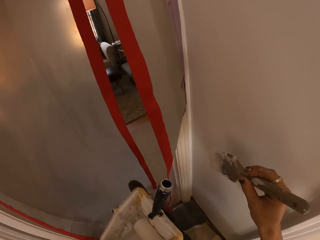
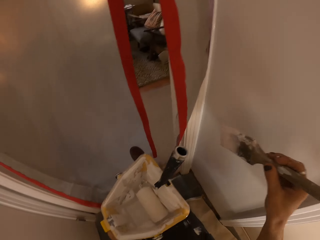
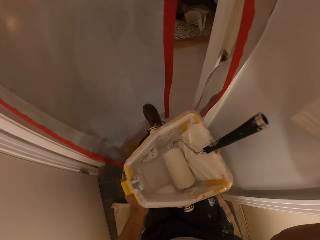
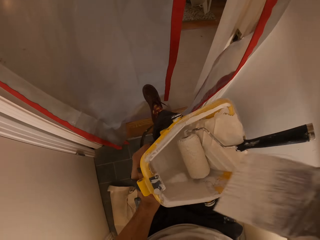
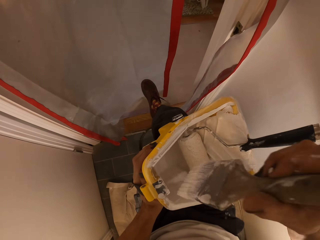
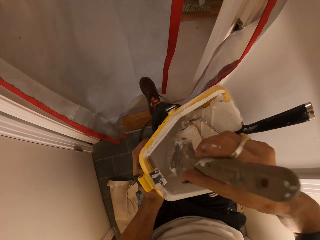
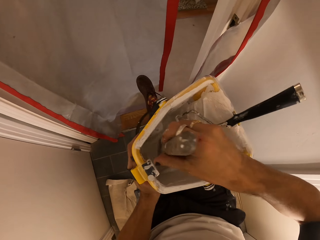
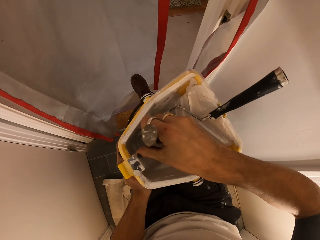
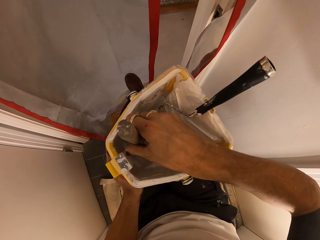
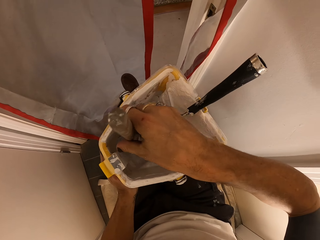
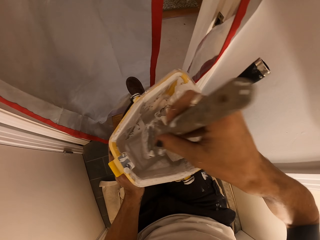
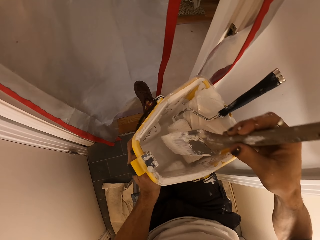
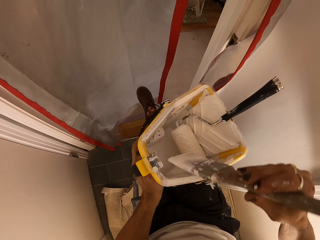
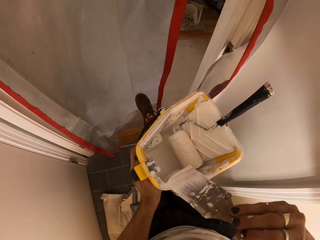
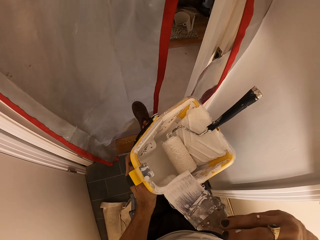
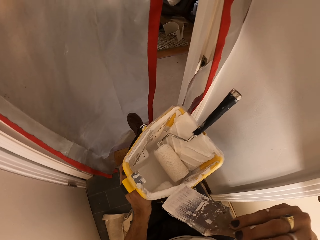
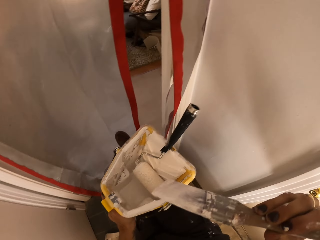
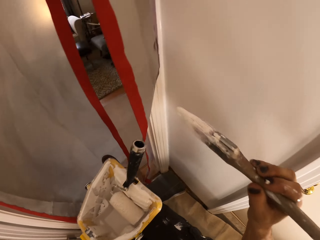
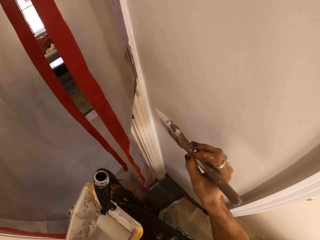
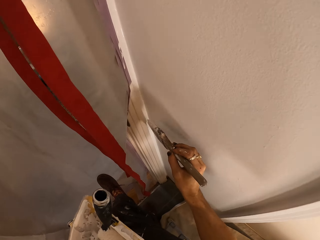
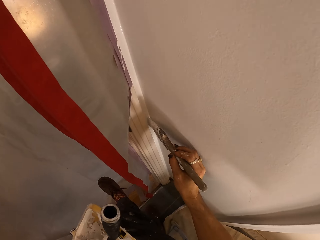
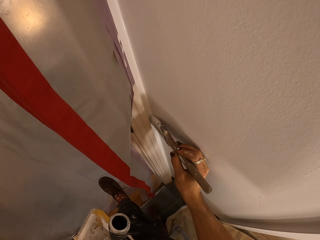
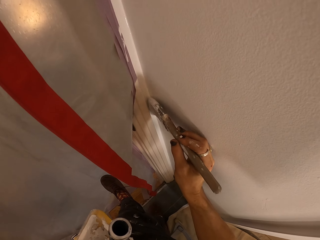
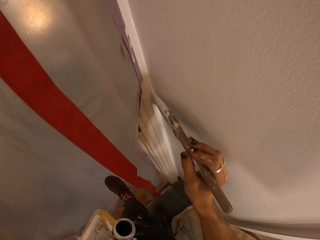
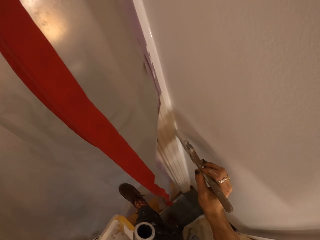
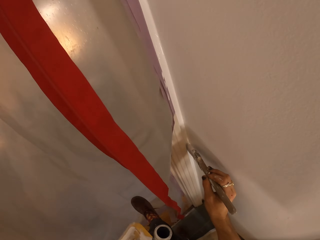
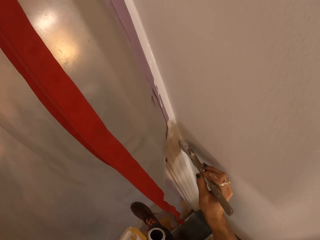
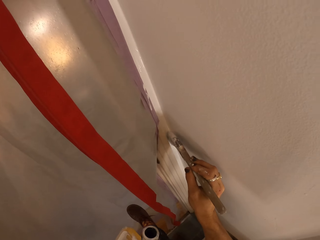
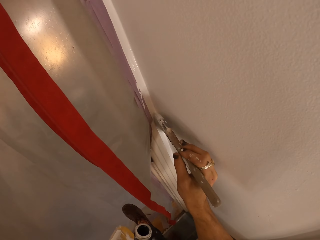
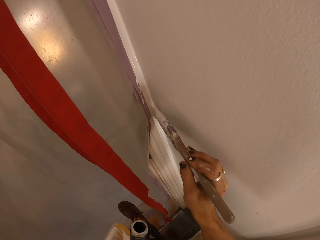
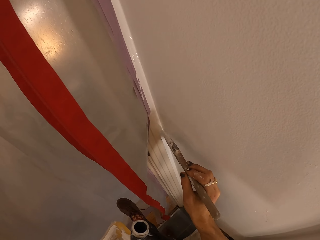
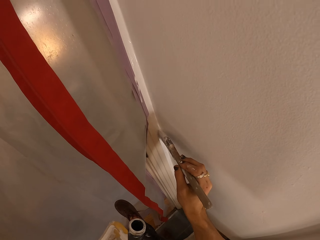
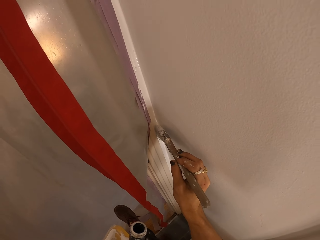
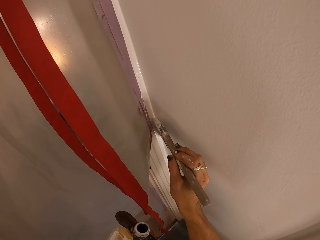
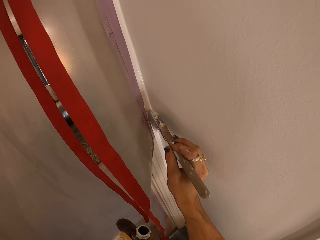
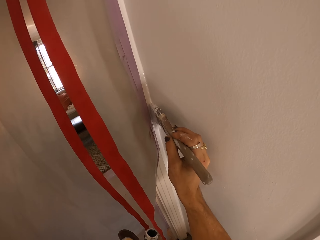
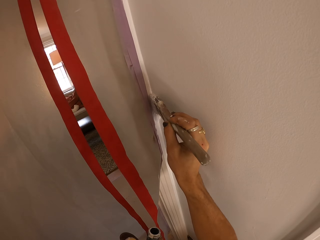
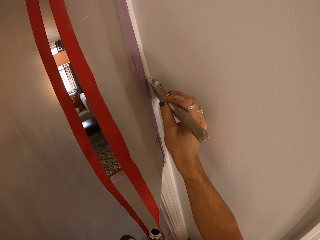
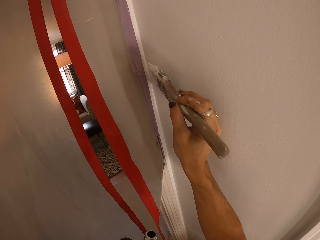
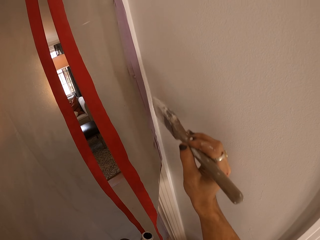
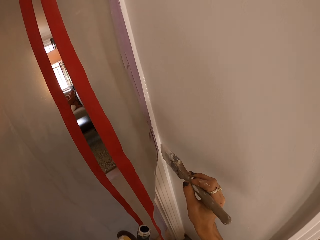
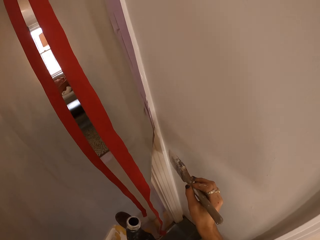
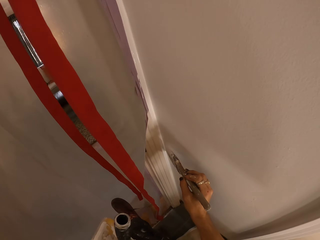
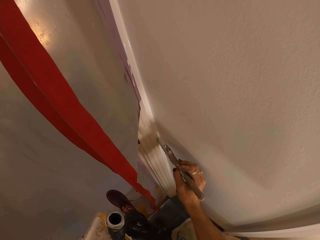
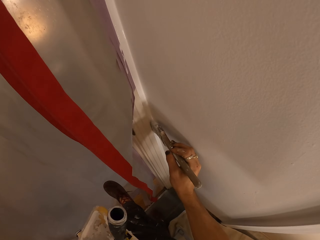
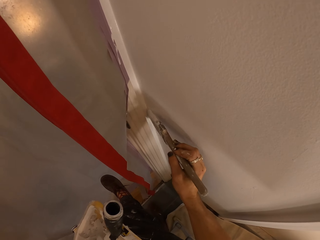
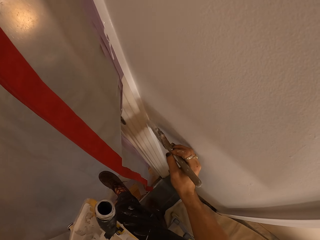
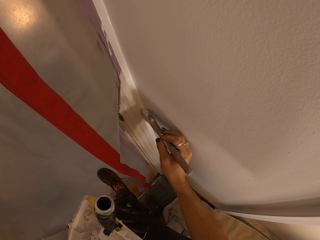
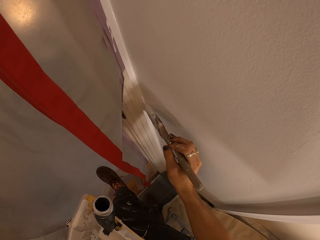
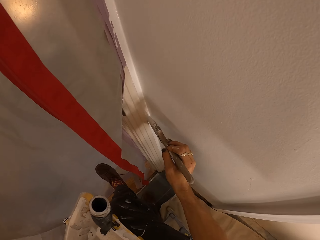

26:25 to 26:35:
The camera wearer dips the brush in the paint. They rub the brush on the bucket. They paint the wall.

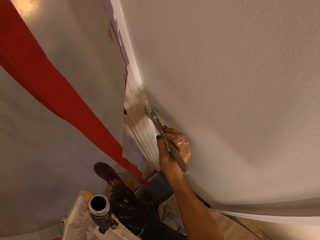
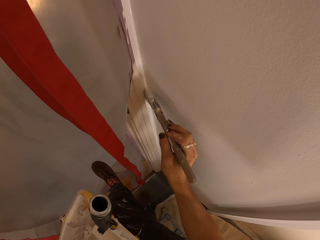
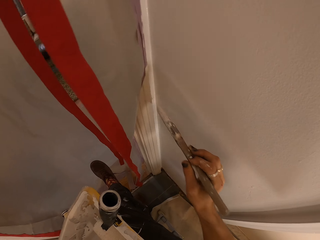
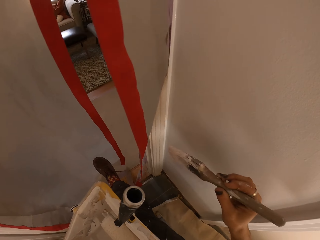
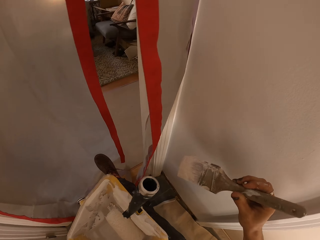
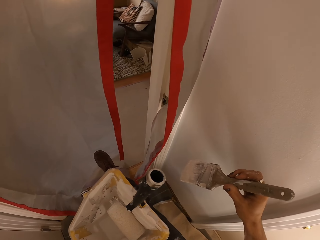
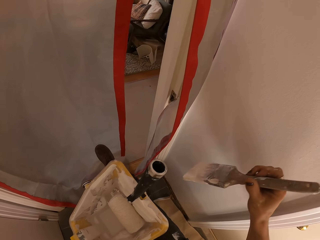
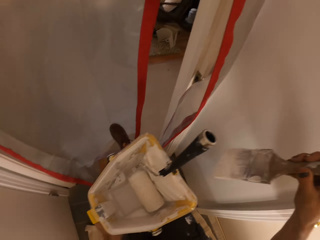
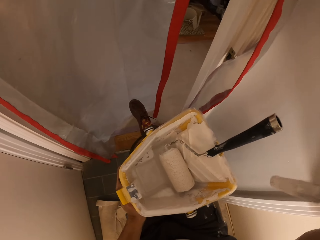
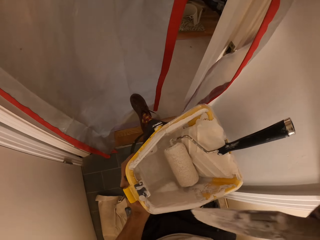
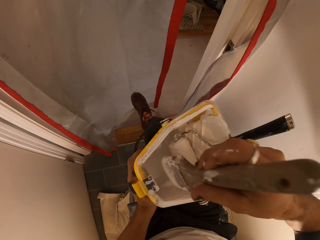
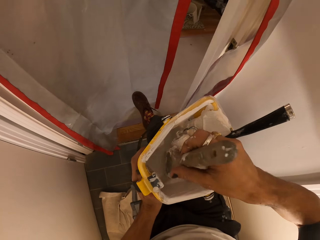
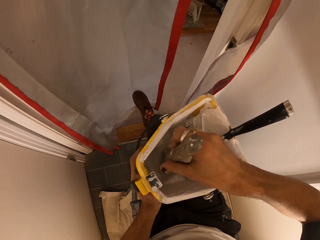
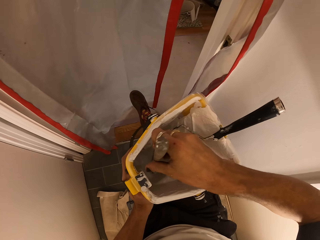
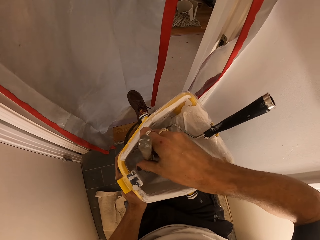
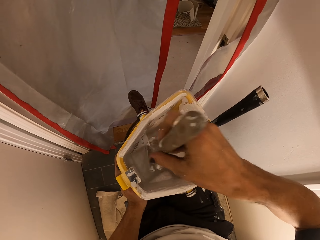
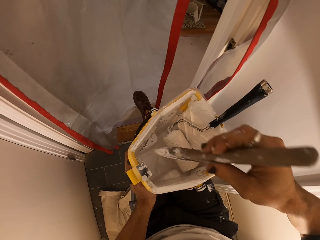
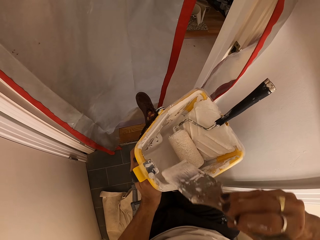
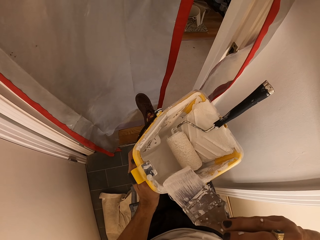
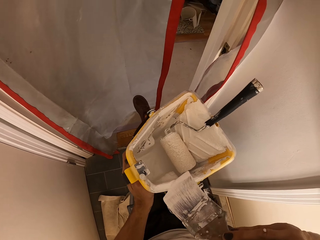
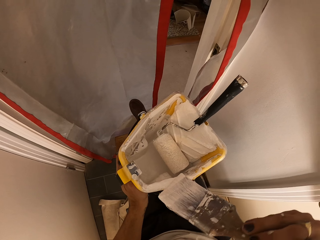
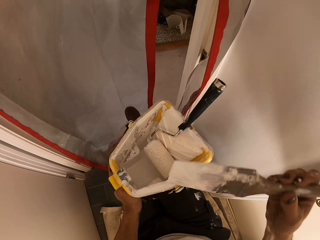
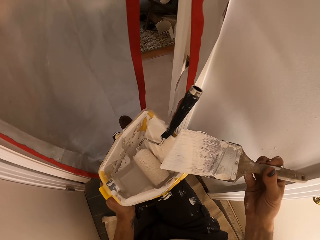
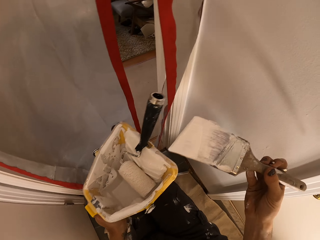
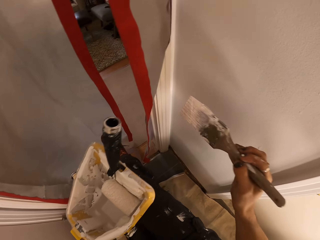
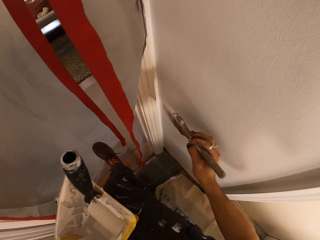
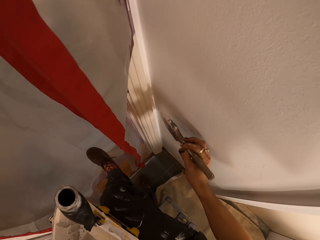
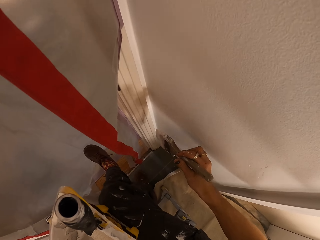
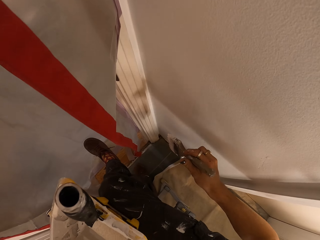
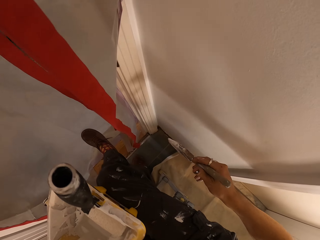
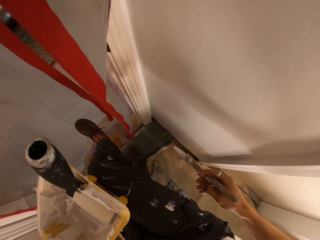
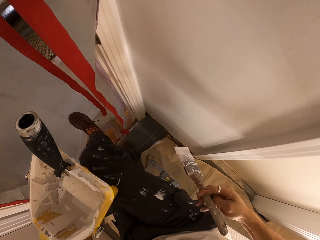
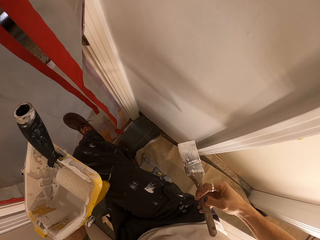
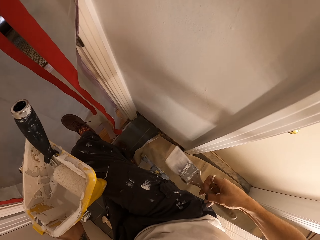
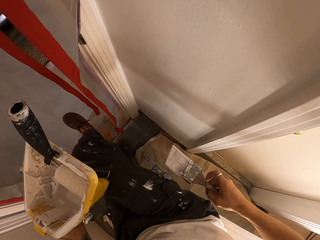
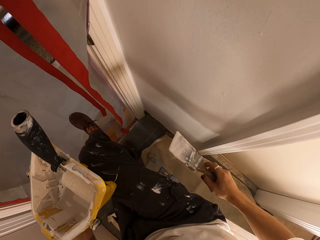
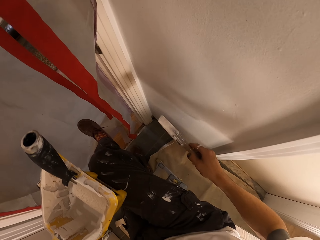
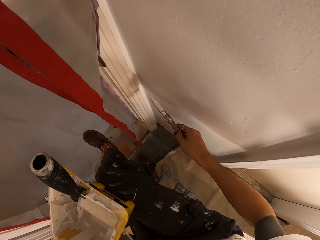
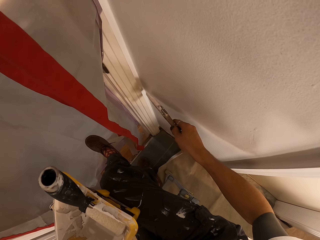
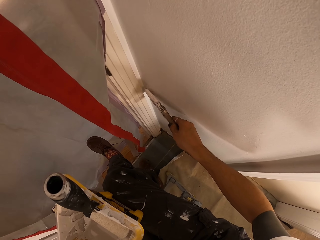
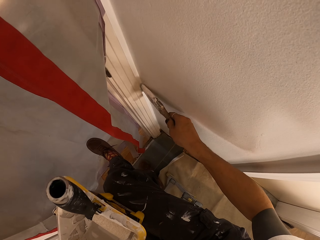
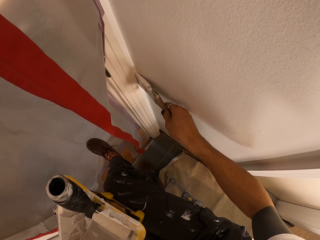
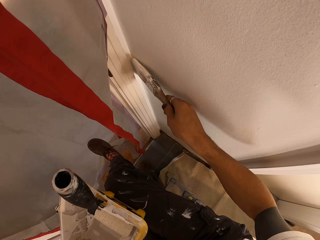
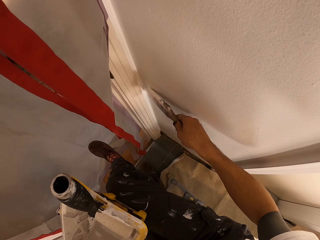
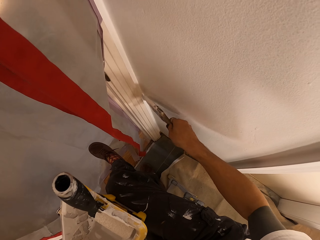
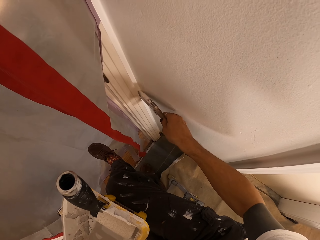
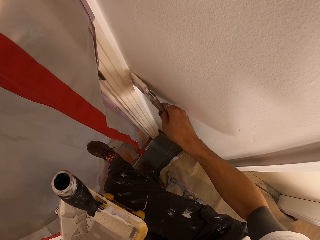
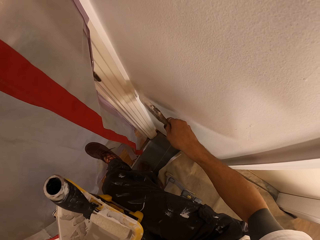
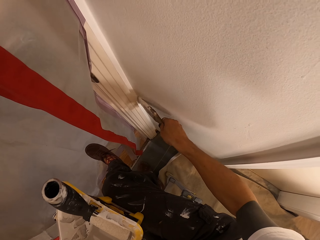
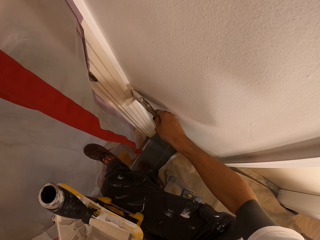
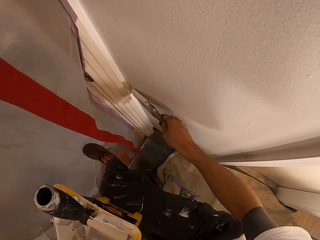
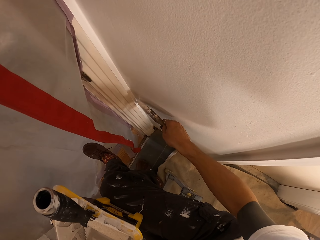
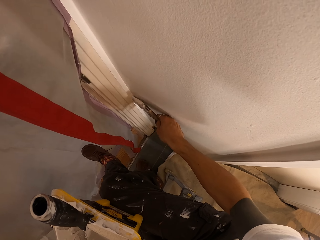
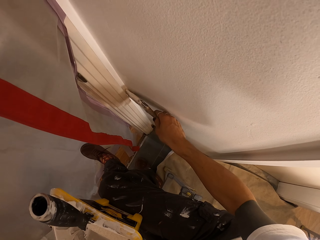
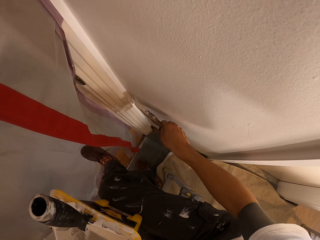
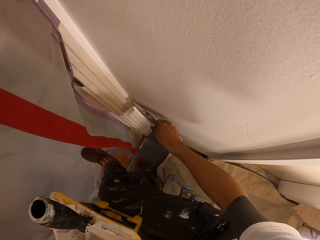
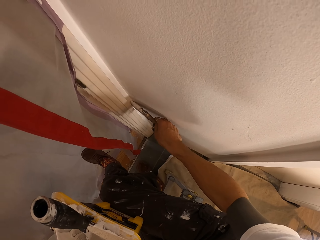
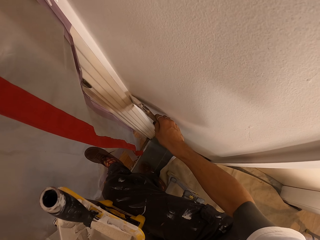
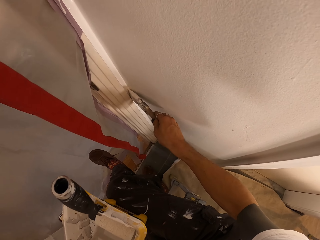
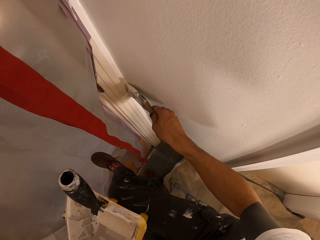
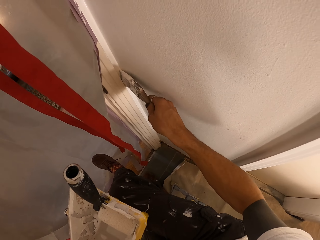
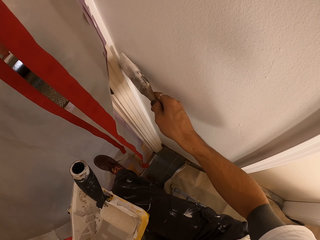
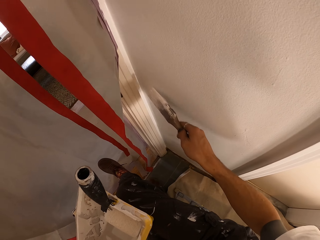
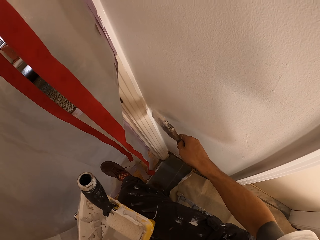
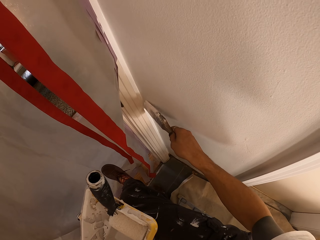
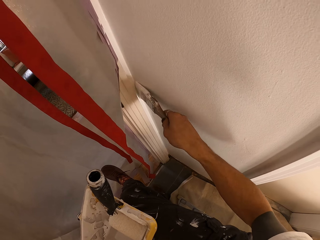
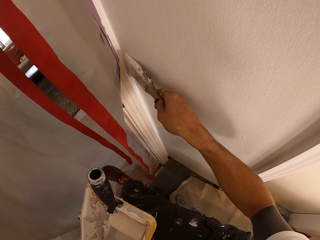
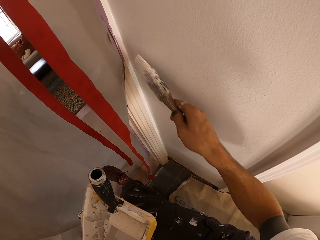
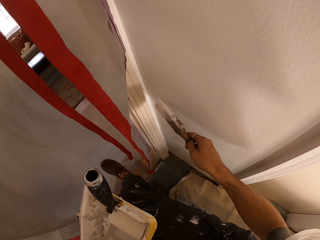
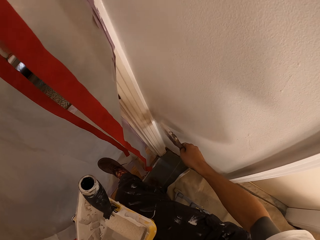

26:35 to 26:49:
The camera wearer dips the brush in the paint. They rub the brush on the bucket. They paint the wall.
